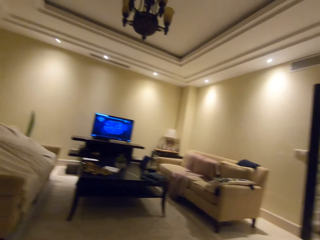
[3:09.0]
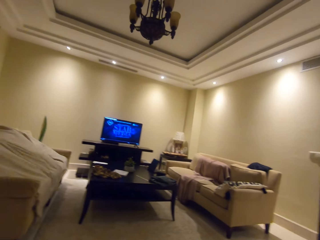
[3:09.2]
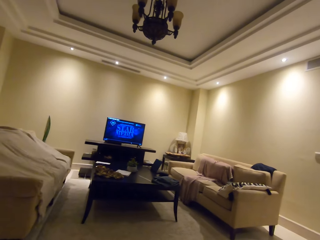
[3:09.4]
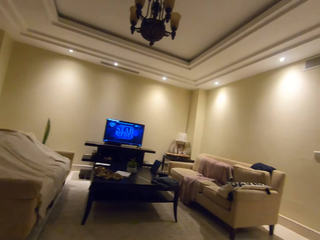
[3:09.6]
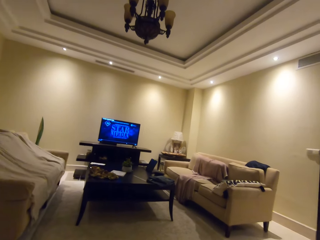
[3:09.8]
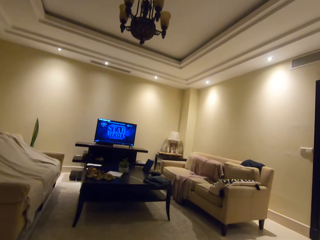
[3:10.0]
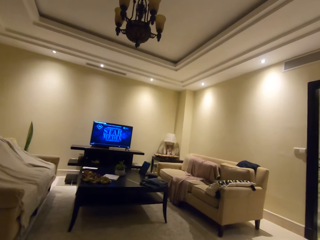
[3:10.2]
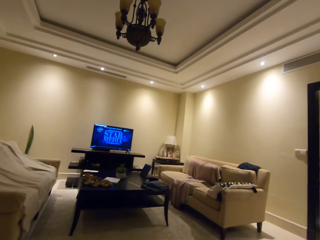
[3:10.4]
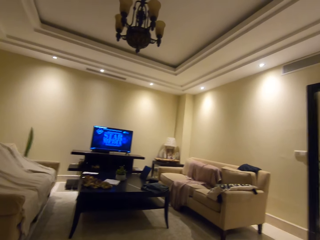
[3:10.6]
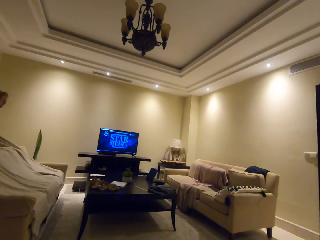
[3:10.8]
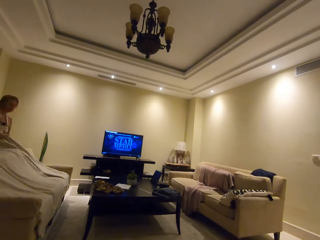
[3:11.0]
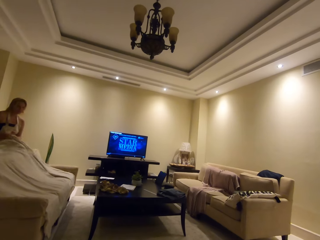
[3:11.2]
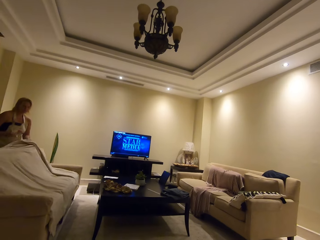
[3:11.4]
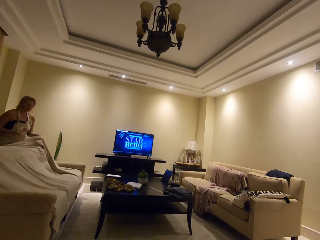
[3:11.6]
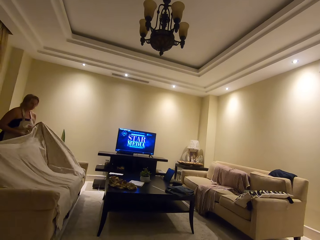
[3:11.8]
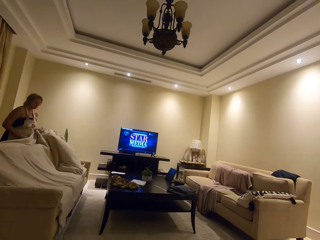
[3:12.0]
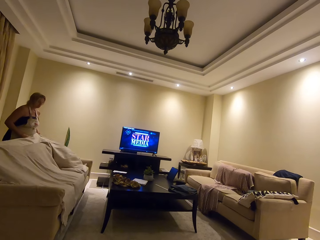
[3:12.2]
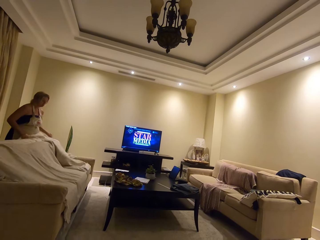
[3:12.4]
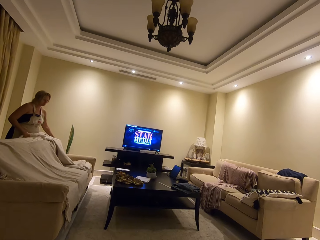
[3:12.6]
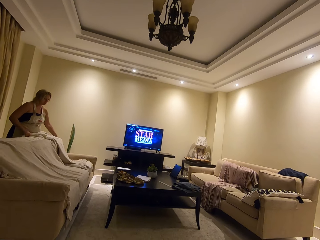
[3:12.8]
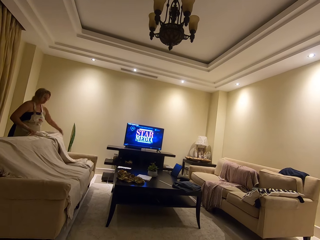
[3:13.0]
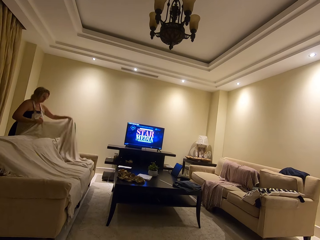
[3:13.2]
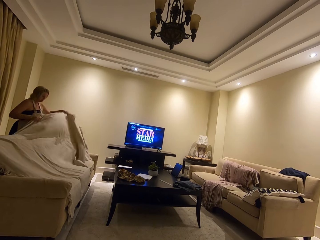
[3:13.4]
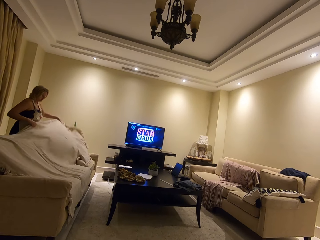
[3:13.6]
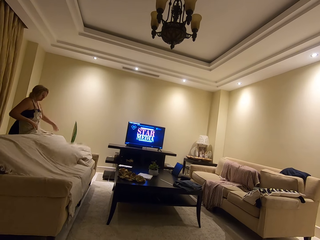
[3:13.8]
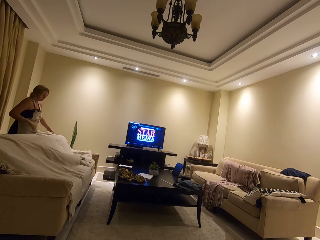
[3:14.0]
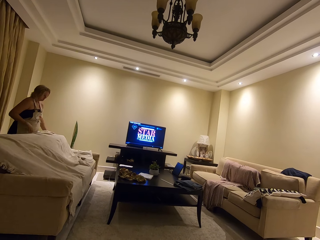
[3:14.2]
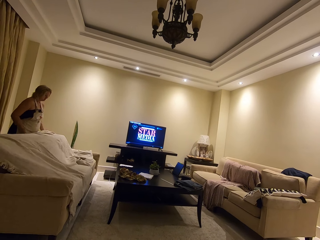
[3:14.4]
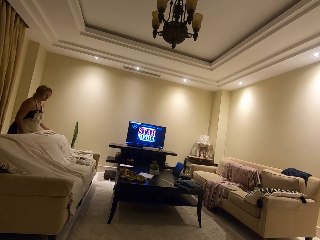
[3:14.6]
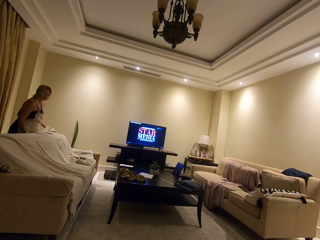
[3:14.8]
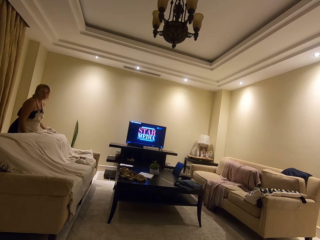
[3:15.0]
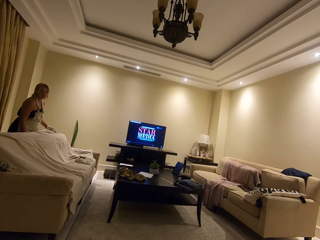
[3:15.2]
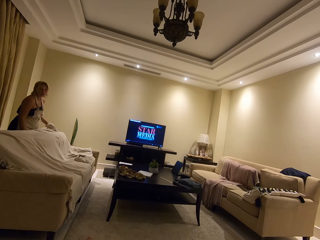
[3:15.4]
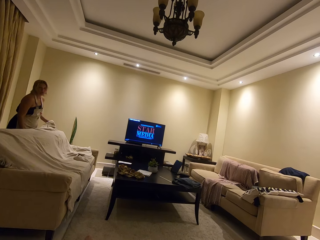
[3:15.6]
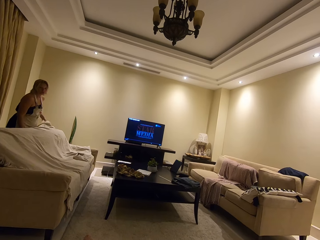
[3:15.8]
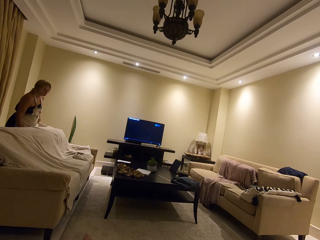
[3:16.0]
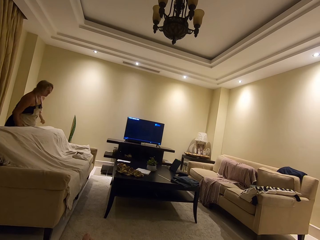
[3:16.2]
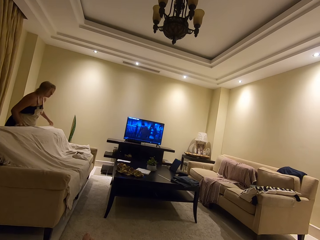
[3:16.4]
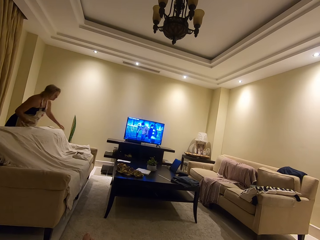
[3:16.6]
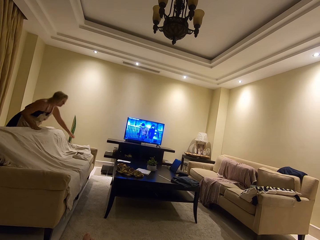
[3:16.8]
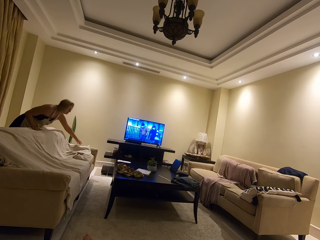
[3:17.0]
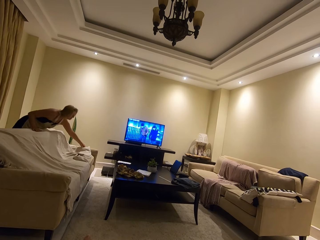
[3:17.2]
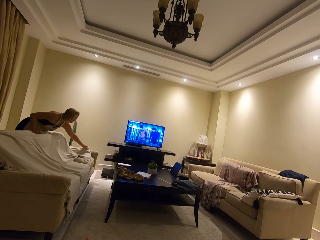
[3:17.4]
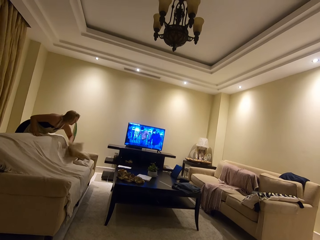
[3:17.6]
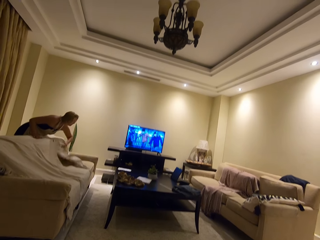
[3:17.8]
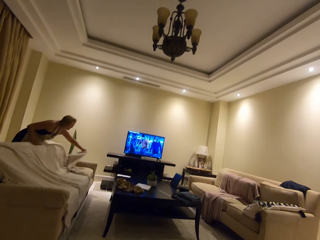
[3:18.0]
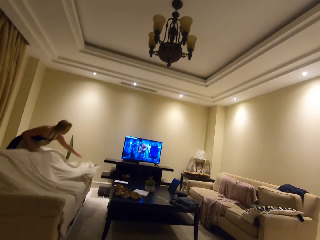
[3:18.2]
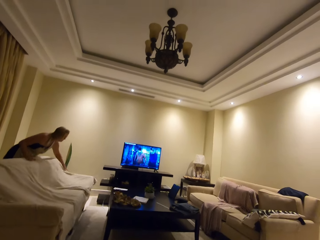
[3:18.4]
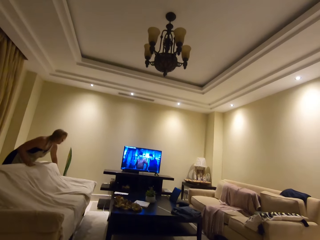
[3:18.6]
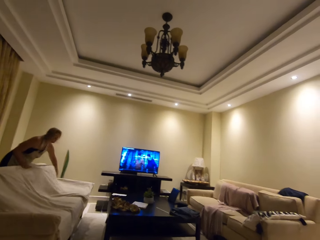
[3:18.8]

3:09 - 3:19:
A lady lifts the cloth. The lady spreads the material cloth.

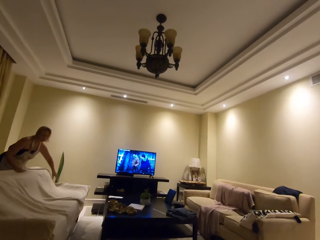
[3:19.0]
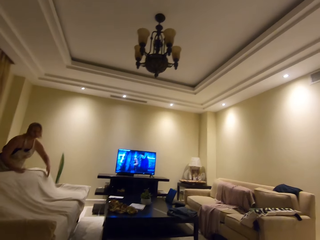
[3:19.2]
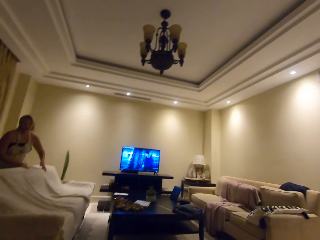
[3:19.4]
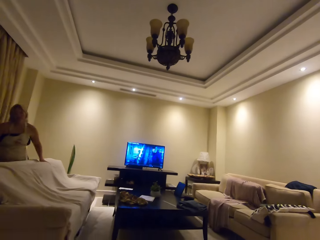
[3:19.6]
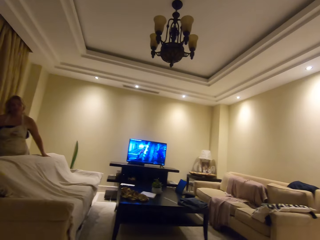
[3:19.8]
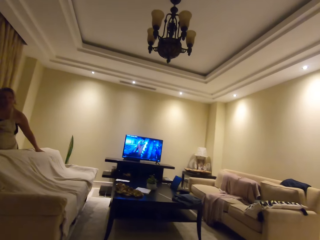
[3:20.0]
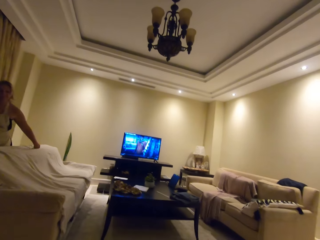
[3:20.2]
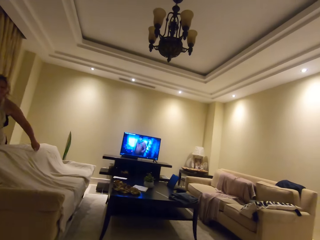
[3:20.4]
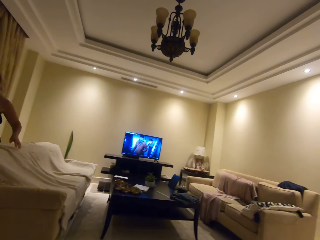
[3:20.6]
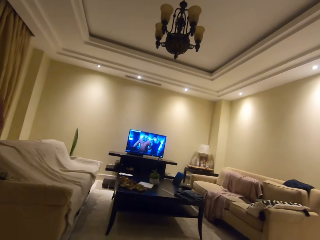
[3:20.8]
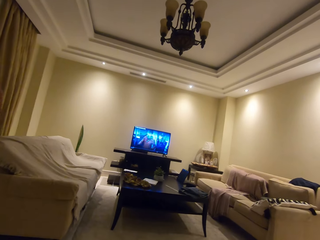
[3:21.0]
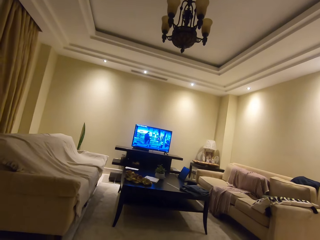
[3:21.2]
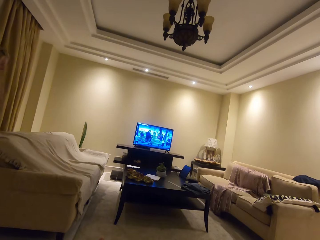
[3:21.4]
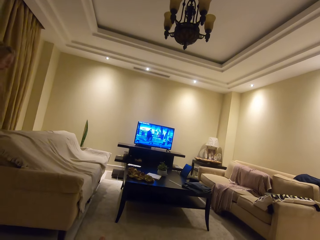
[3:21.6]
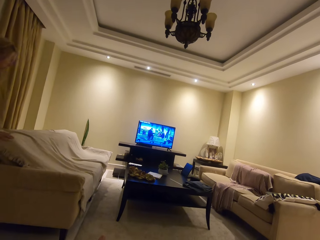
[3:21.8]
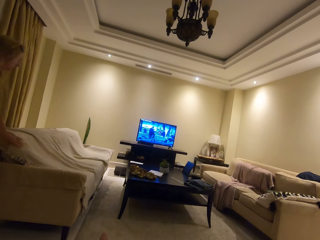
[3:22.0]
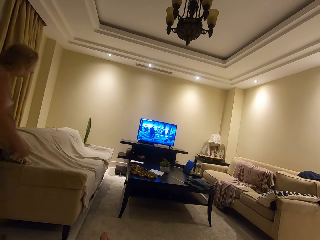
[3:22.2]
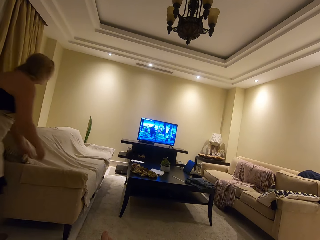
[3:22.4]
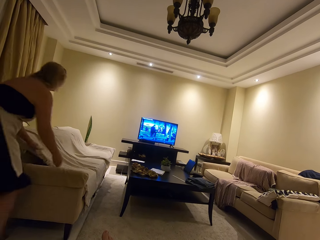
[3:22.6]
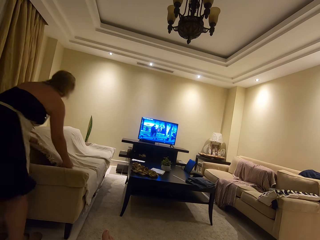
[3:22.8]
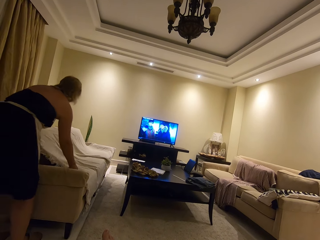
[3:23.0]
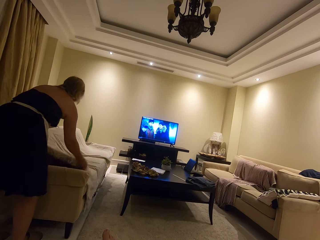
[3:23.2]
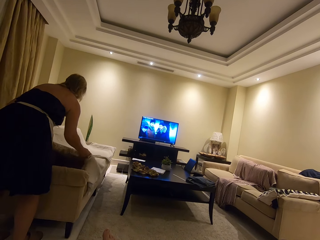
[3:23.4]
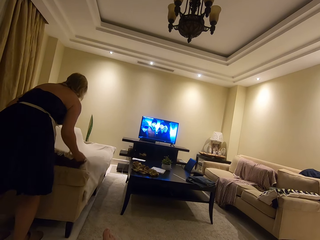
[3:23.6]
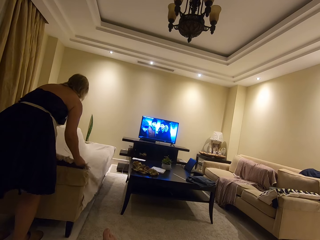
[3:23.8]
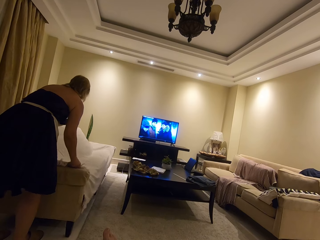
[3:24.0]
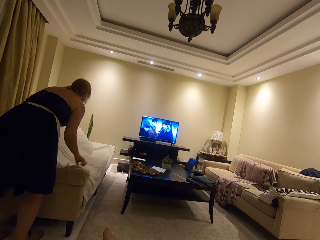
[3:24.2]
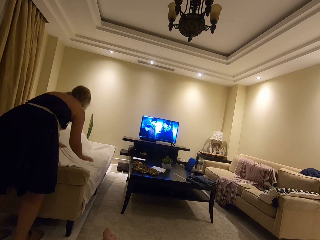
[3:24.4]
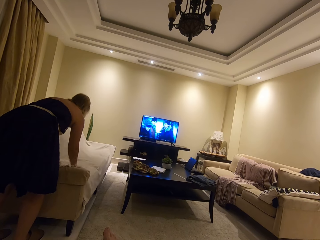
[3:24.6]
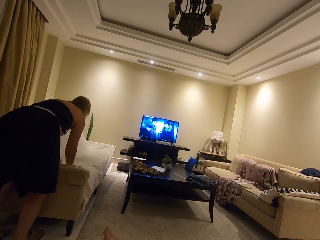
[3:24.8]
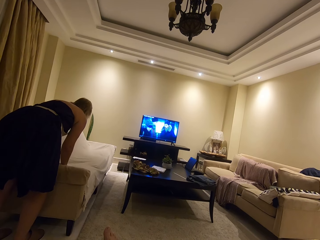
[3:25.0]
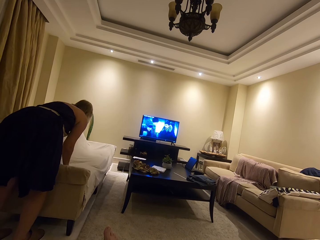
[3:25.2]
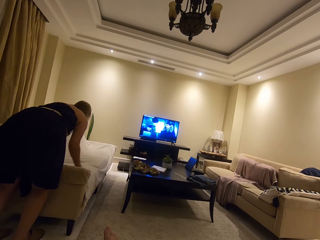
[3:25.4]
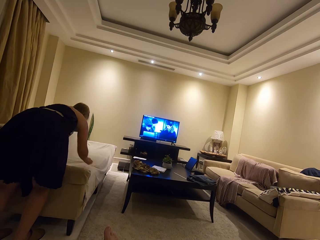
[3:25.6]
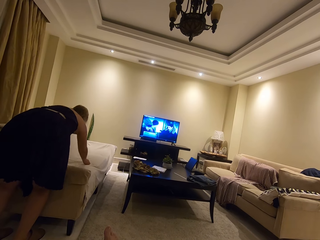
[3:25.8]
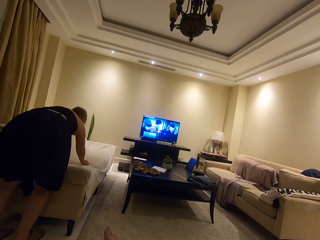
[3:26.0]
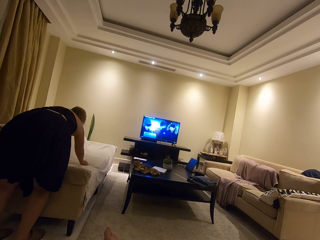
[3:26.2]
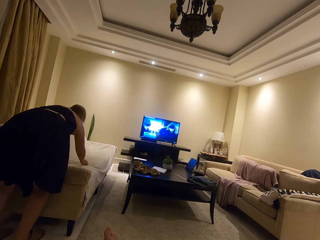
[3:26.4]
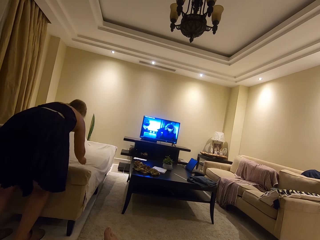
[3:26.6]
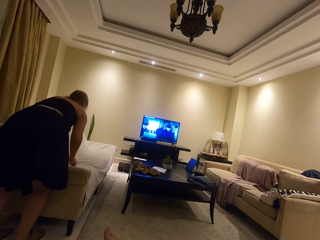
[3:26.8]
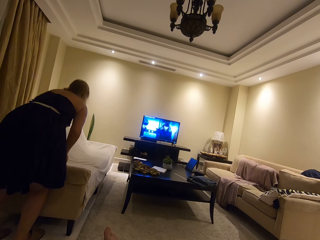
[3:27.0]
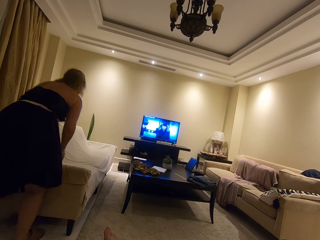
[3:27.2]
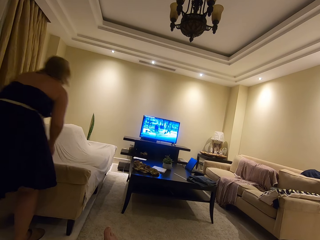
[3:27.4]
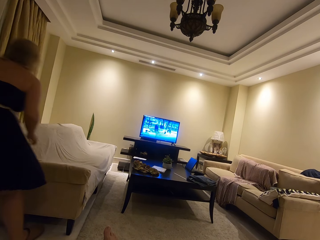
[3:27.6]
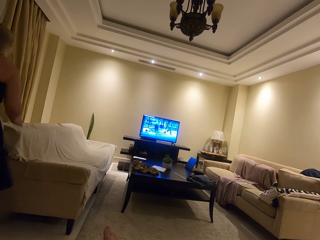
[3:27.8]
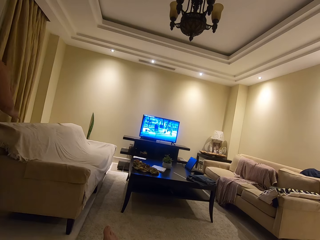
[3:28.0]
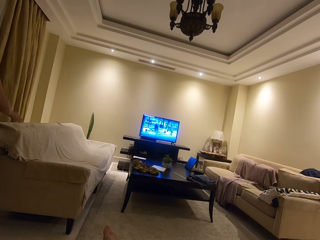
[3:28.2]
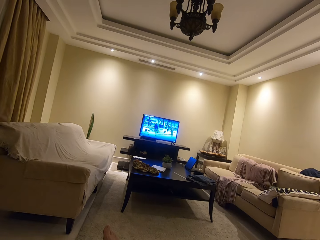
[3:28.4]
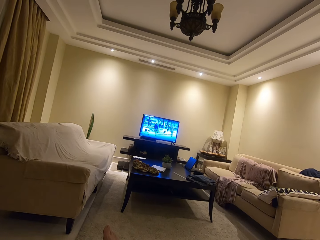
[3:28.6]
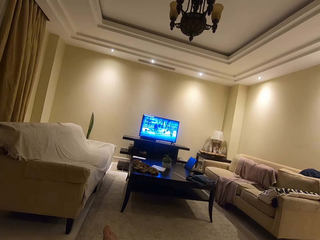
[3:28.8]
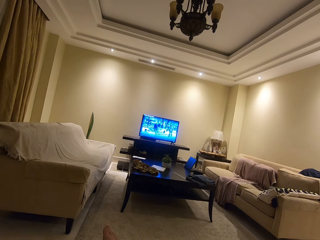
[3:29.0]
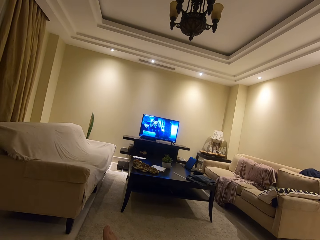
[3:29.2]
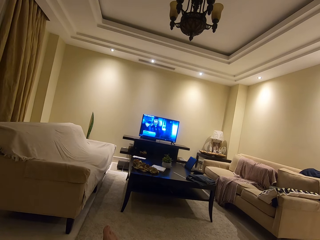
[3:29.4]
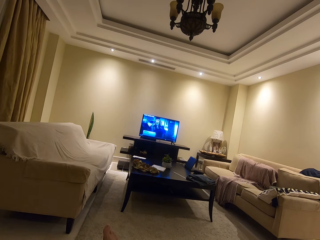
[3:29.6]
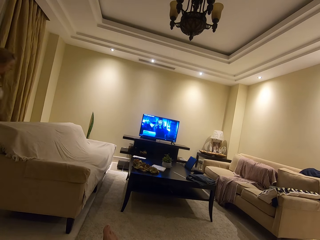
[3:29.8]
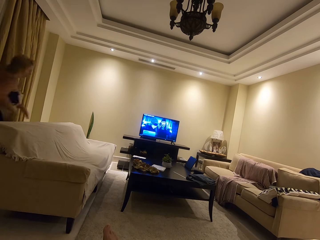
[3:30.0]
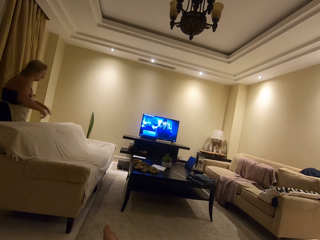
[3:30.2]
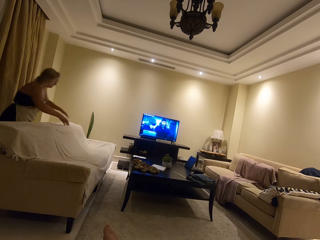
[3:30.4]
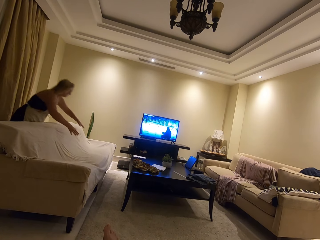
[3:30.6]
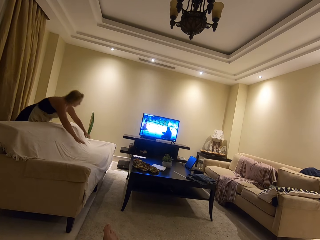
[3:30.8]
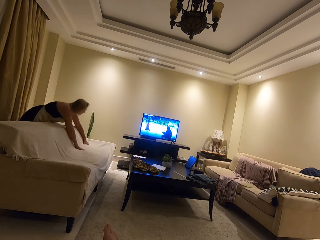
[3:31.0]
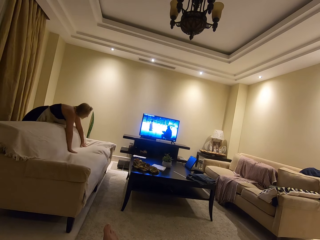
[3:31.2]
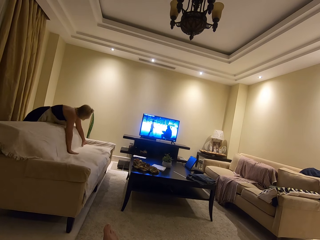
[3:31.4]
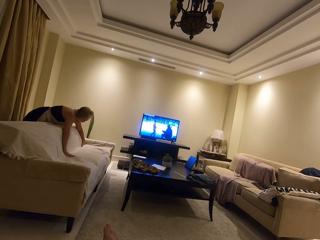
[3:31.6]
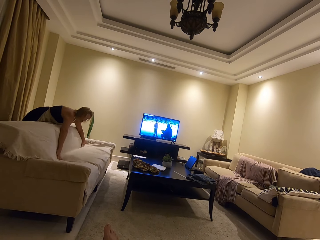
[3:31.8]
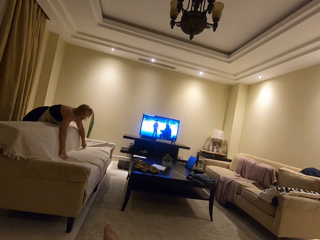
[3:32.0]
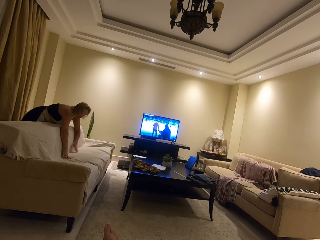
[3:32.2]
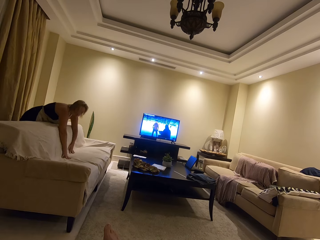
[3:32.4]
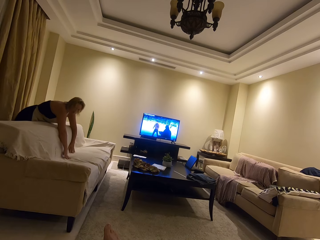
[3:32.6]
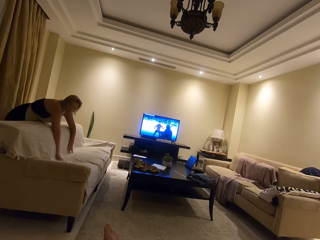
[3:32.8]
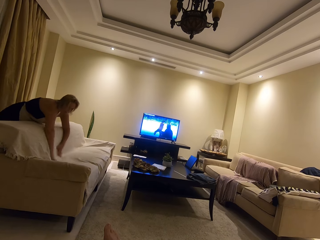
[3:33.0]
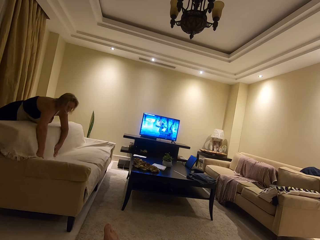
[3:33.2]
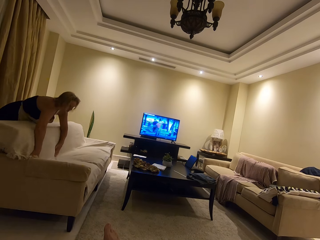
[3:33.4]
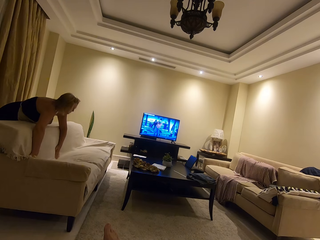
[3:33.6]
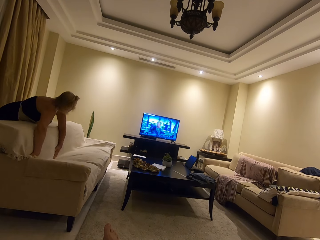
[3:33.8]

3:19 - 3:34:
A lady moves around the room. The lady spreads the cloth. The lady spreads the cloth again.
